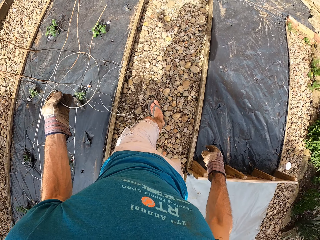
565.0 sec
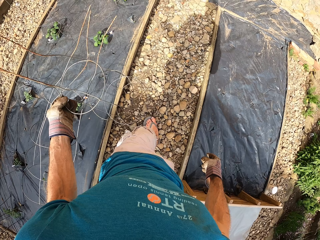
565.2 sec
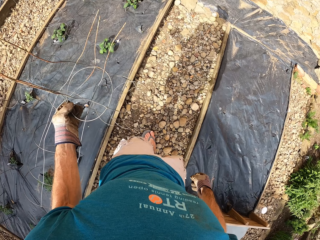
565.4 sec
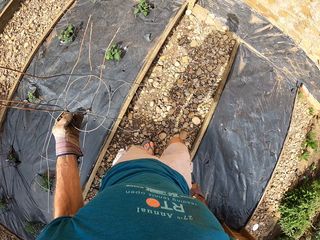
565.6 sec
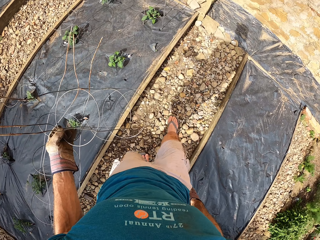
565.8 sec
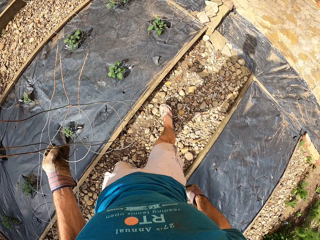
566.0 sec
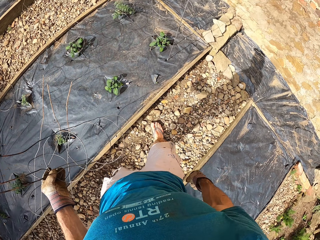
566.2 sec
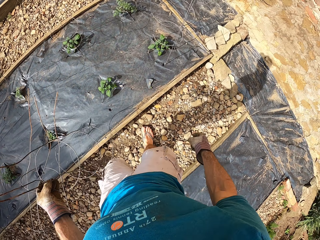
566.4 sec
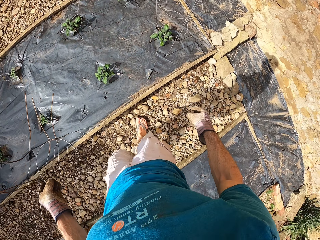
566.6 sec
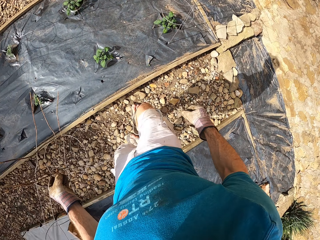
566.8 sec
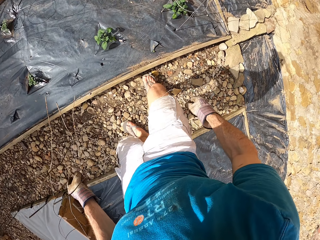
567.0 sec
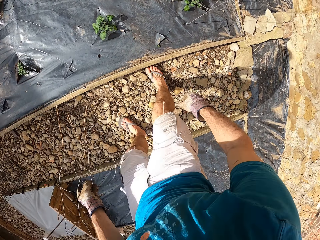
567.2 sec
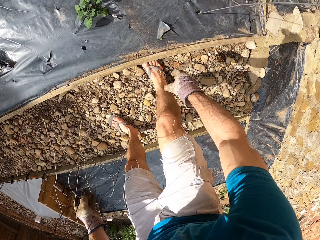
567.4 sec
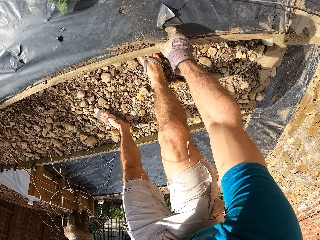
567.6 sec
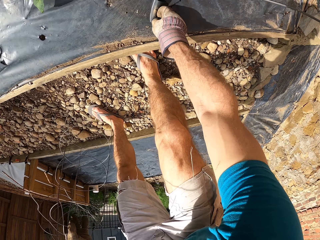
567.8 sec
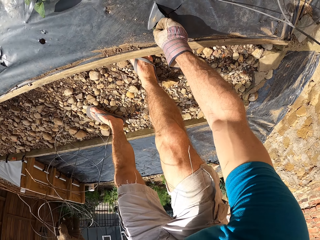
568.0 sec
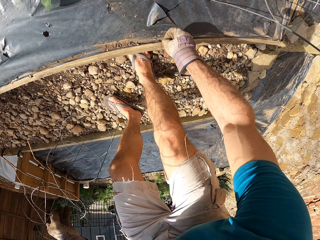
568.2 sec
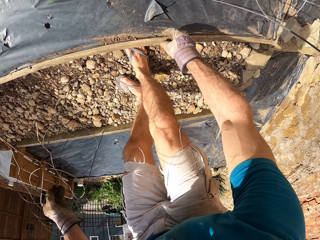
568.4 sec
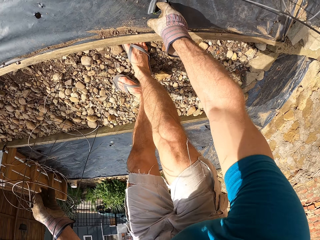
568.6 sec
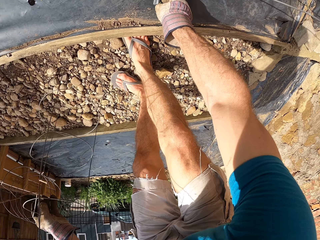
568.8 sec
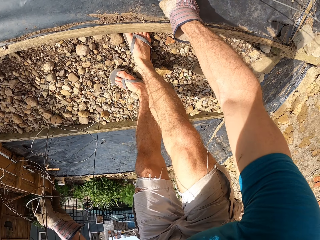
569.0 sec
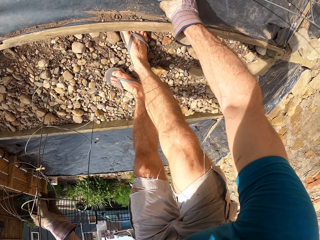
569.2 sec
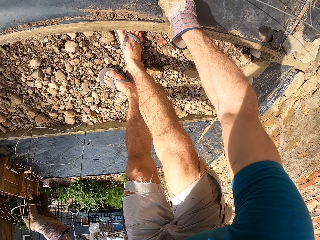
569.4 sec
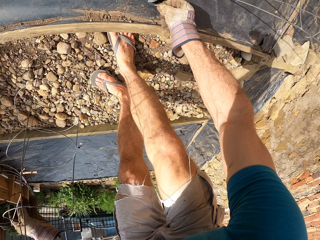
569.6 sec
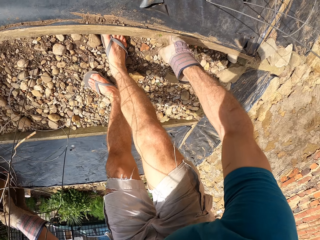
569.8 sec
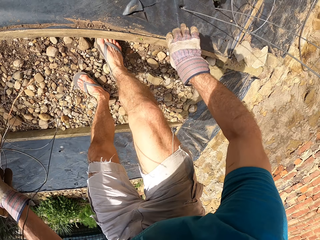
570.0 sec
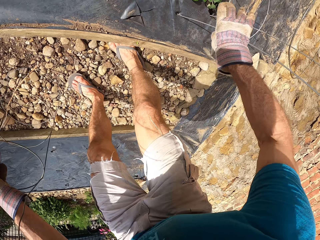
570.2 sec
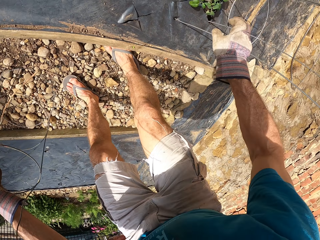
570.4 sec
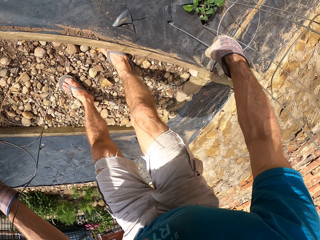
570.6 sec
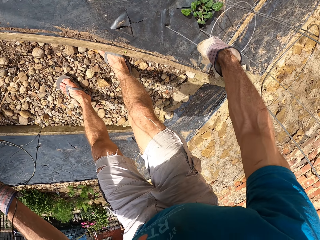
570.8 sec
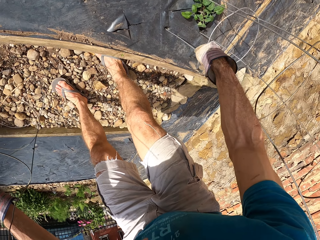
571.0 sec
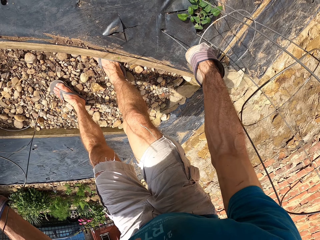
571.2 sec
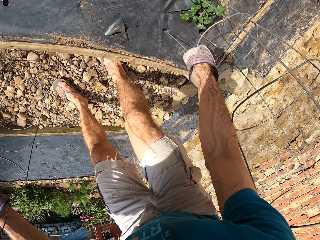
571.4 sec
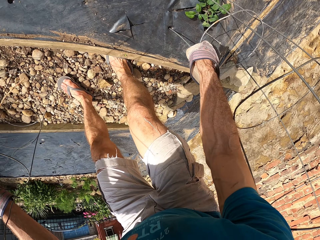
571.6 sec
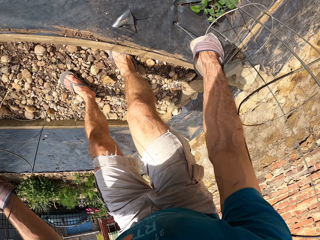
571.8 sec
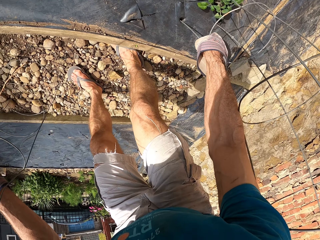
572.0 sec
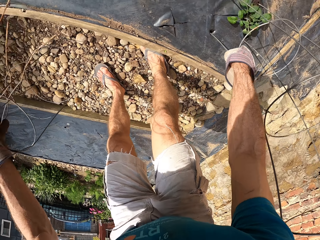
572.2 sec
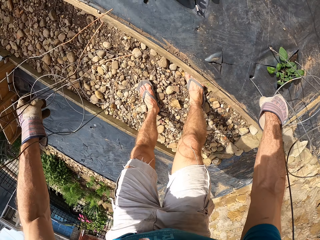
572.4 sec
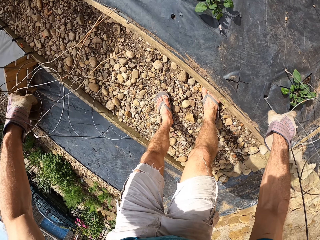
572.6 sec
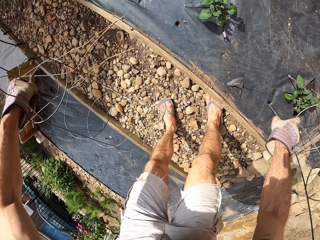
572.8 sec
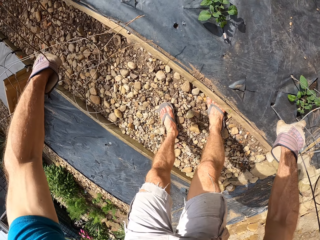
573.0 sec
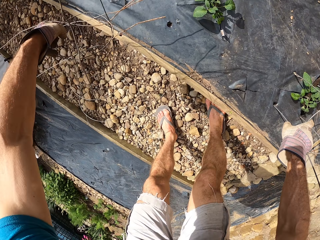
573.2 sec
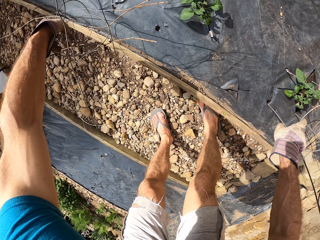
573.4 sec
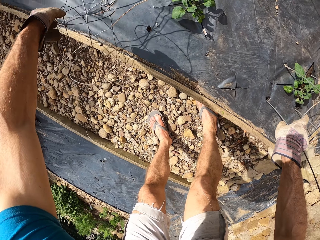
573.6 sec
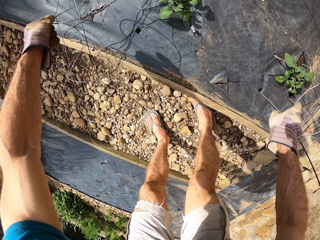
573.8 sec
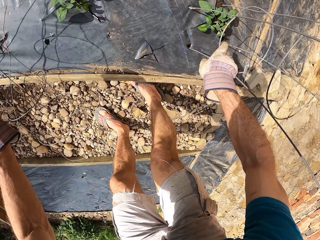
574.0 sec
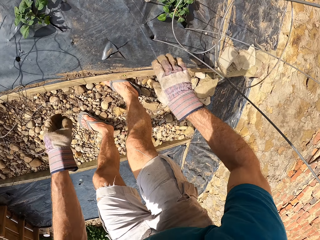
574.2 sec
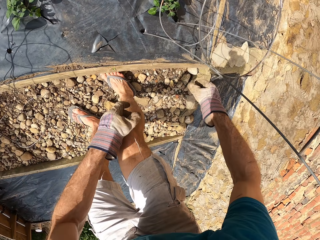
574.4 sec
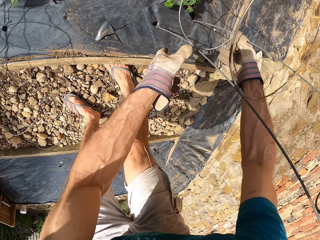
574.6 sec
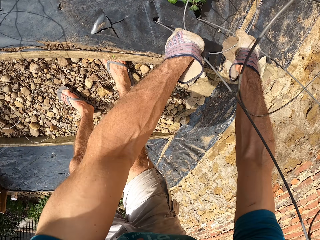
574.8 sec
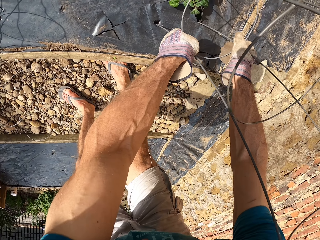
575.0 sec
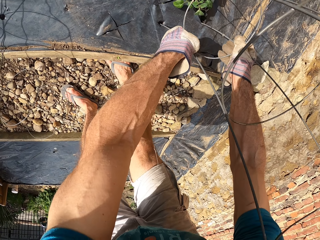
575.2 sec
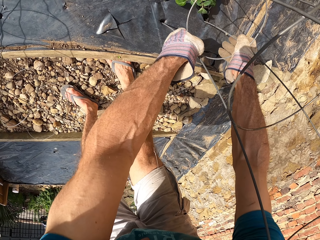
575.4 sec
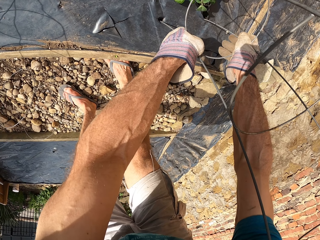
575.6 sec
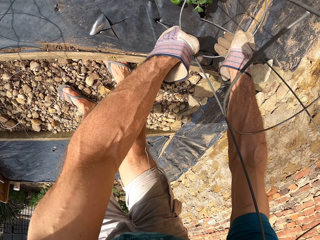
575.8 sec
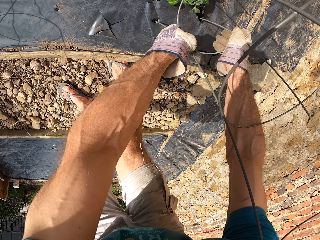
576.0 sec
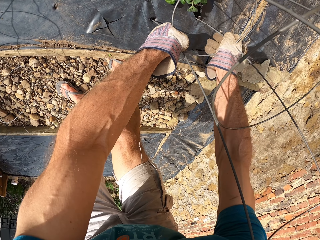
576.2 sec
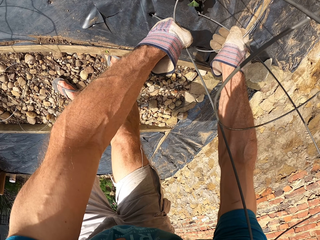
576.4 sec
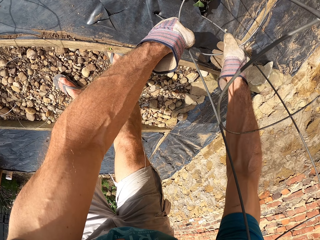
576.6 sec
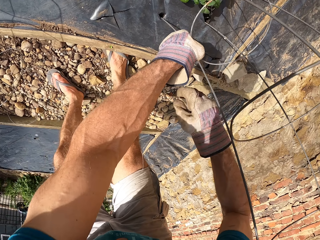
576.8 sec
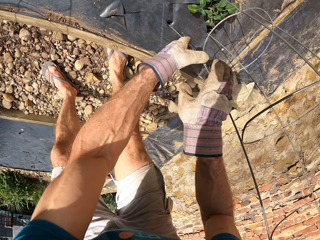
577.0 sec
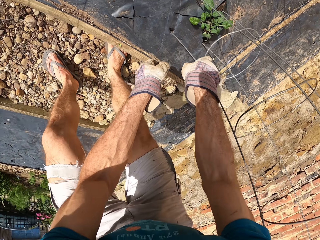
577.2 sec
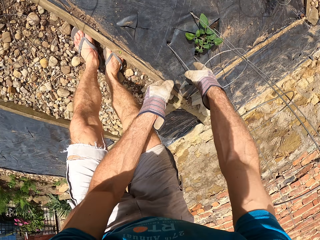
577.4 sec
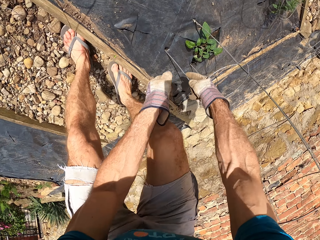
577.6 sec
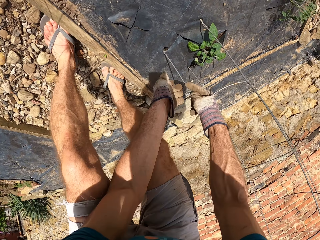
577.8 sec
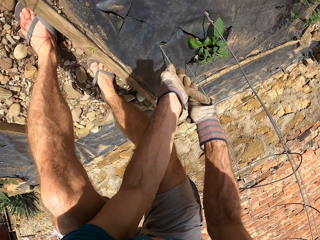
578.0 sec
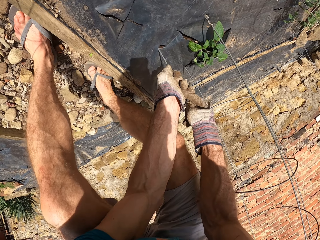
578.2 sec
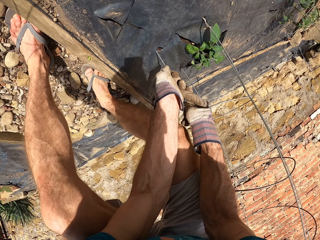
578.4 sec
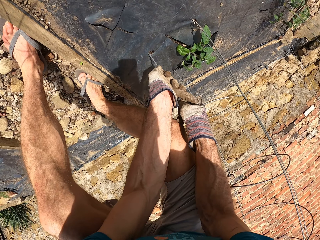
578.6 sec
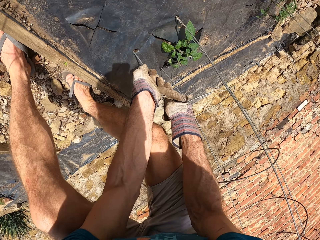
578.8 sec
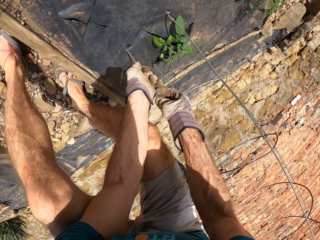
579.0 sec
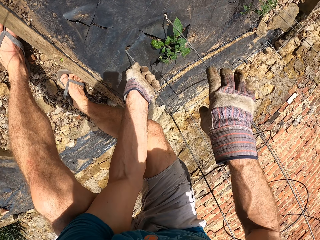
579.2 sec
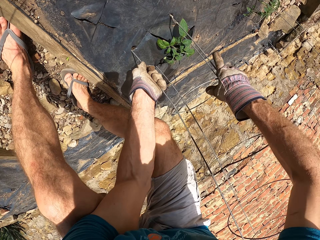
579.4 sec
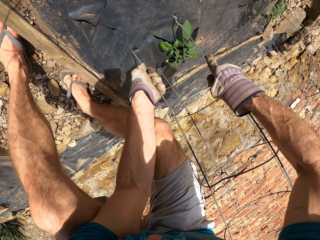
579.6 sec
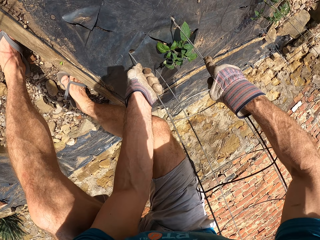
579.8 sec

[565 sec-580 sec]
The camera wearer bends on the flower bed. They remove dirt from the wood structure. They remove the weed. They hold the plant stand. They touch the steel bar on the wood structure. They drop the steel bar on the floor. They put the plant stand on the flower bed. They fix the steel bar into the wood structure.

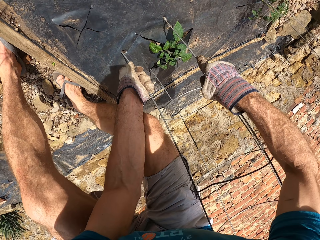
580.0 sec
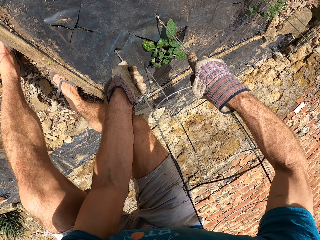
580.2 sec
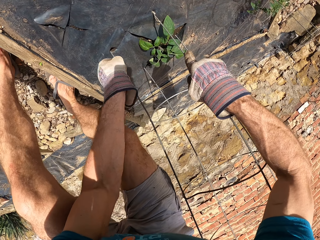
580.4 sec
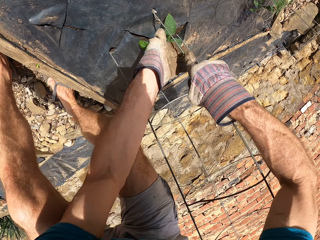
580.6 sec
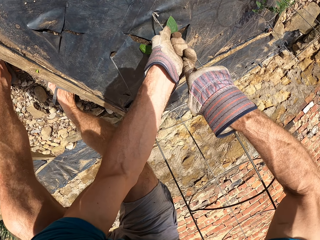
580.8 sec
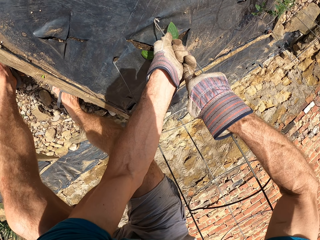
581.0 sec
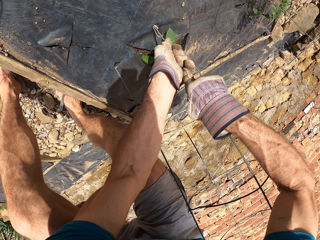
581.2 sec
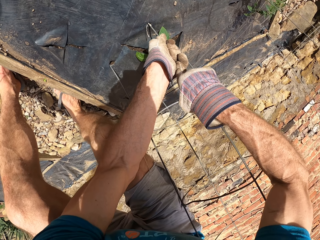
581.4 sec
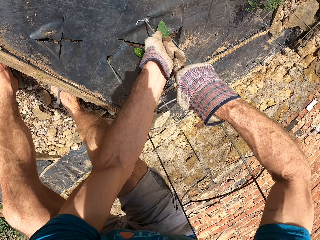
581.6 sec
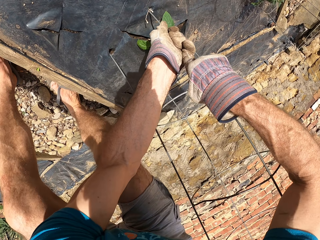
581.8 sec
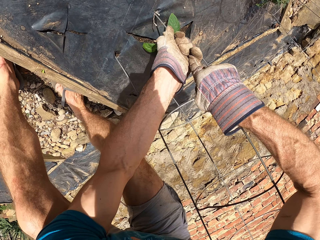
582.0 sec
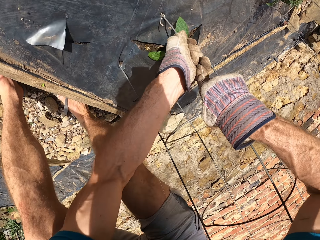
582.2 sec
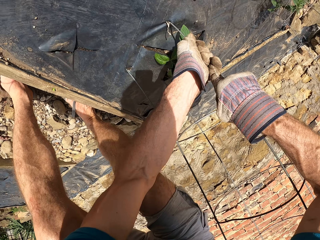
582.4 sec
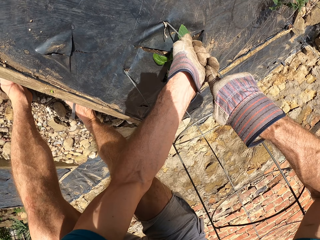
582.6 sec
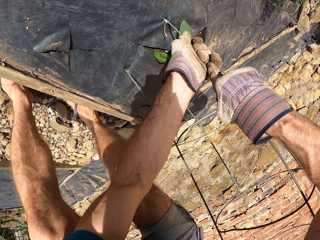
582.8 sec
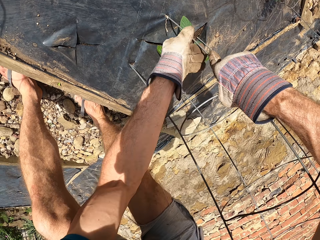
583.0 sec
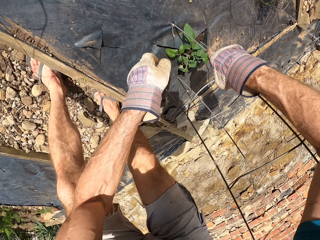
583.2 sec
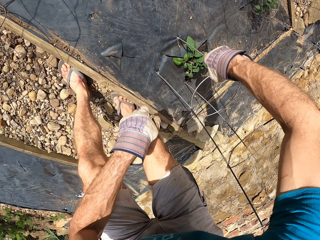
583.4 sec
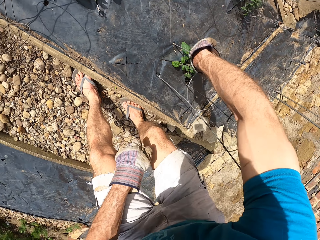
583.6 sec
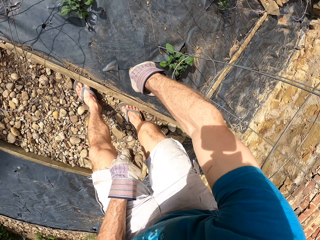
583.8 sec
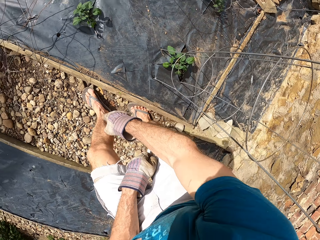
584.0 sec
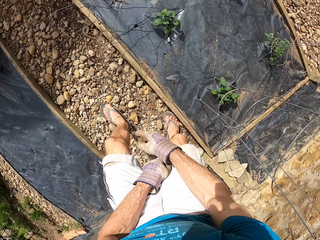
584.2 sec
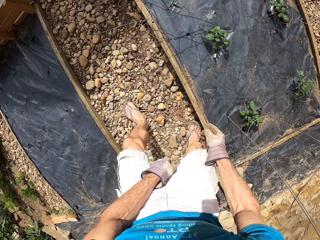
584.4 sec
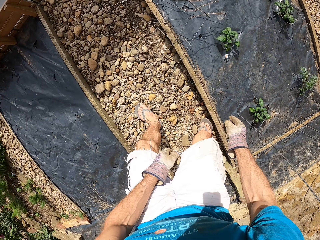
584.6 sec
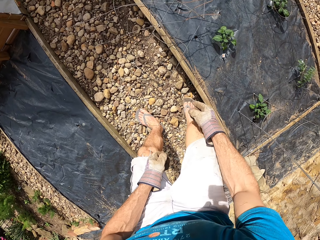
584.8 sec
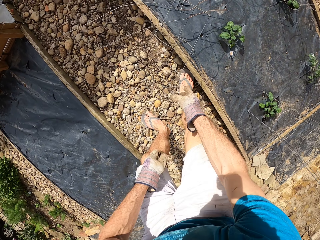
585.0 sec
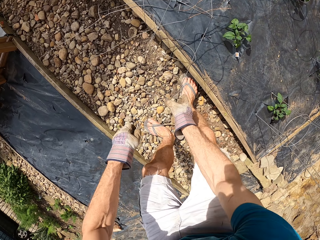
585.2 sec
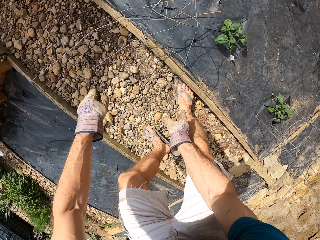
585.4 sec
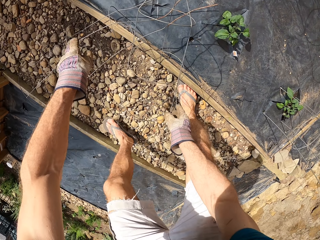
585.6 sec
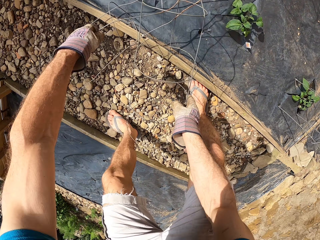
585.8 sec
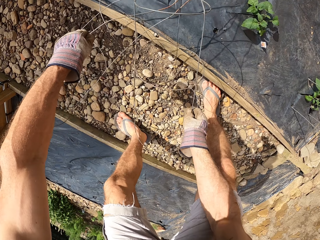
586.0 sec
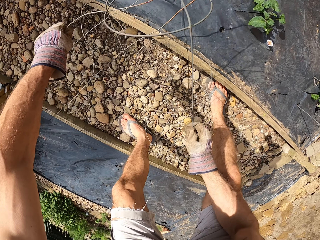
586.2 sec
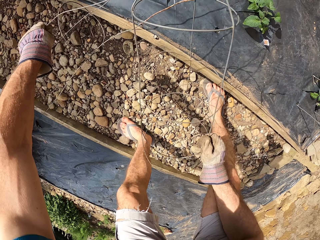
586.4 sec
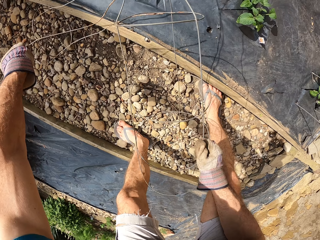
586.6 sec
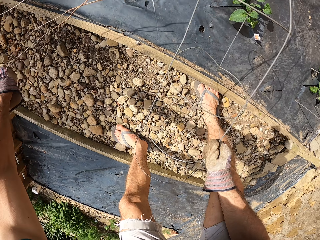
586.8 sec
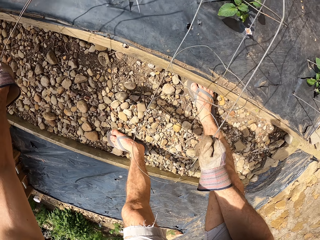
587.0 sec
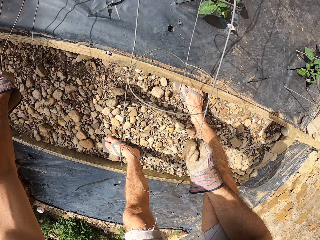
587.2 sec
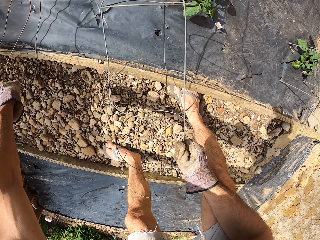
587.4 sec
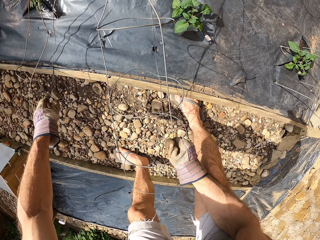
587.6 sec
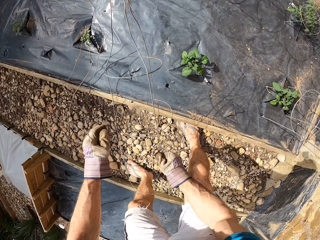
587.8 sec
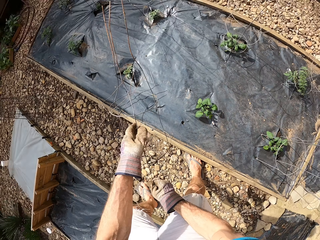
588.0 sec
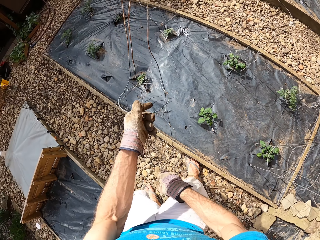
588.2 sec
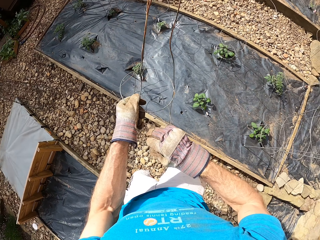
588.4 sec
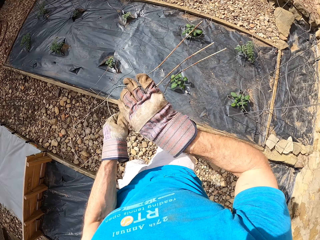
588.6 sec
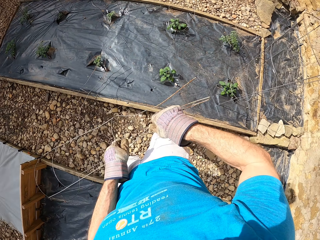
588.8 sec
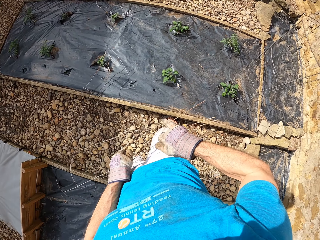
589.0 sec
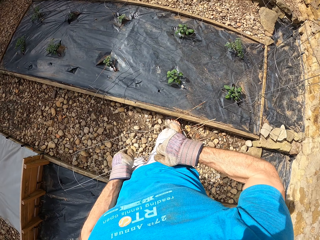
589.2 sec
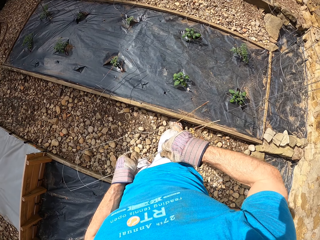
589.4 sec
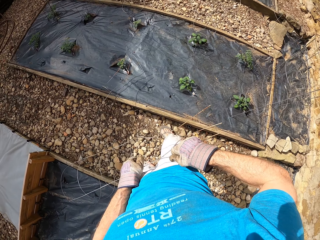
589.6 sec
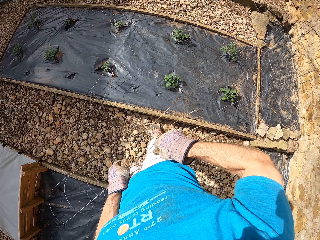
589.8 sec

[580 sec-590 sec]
The camera wearer stands beside the flower bed. They pick up the steel bar or plant stand from the floor. They hold the plant stand. They straighten the plant stand.
